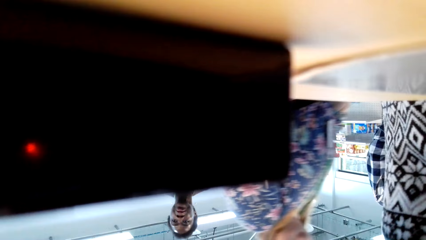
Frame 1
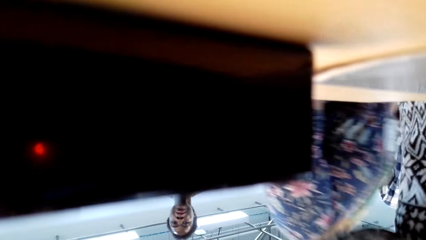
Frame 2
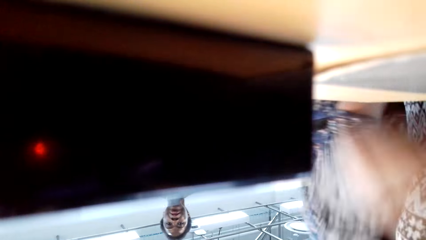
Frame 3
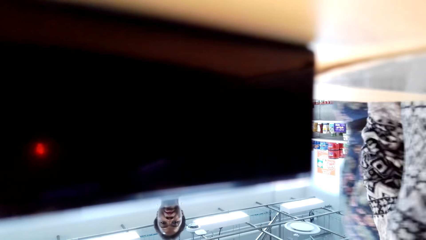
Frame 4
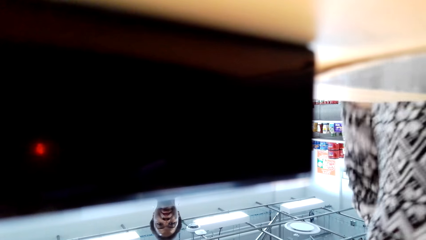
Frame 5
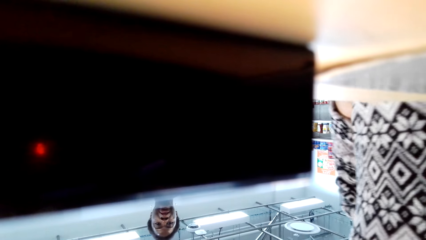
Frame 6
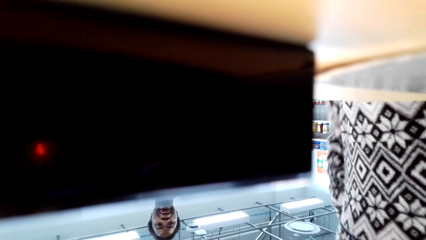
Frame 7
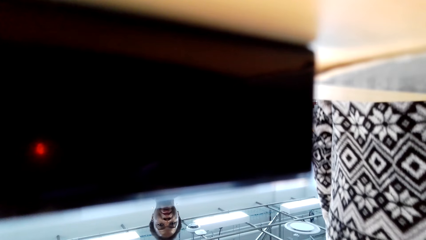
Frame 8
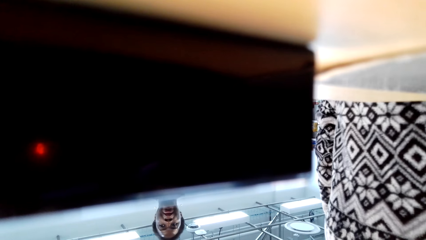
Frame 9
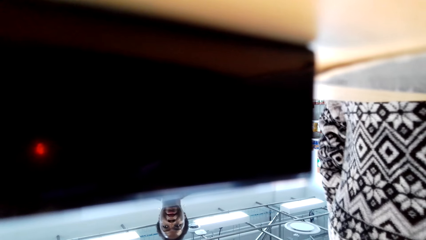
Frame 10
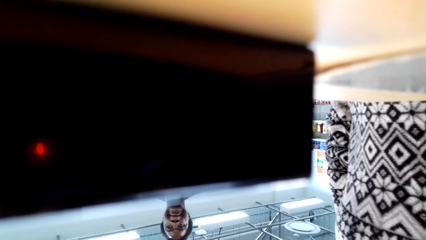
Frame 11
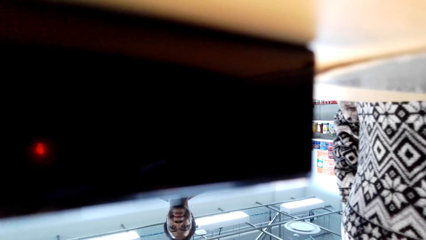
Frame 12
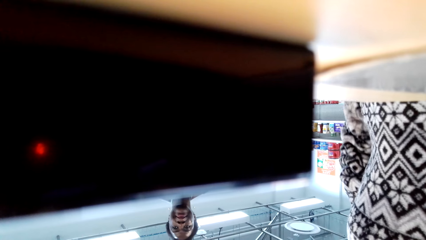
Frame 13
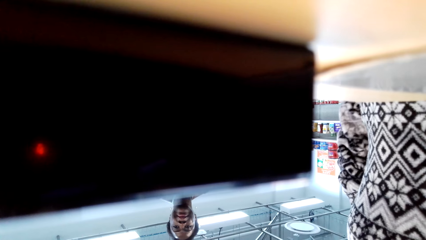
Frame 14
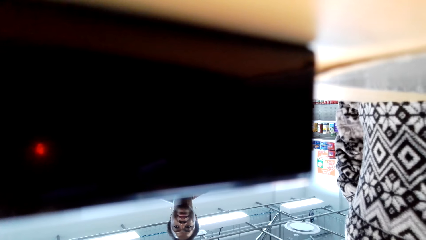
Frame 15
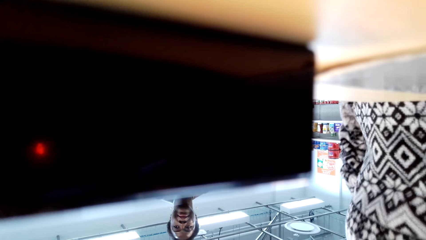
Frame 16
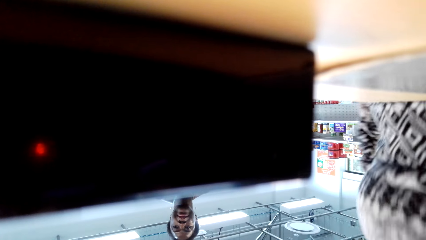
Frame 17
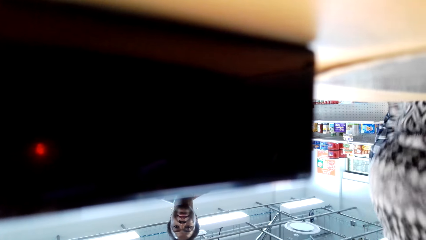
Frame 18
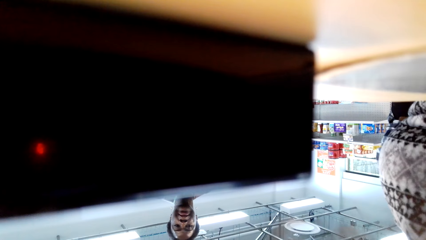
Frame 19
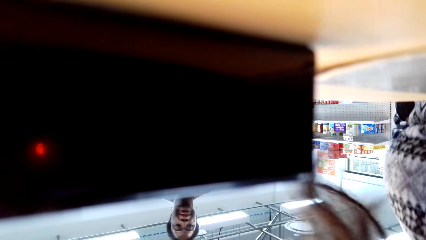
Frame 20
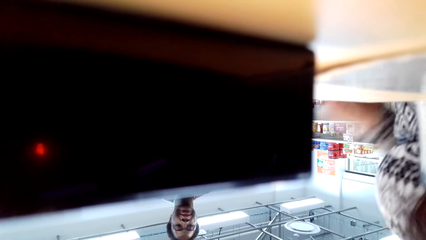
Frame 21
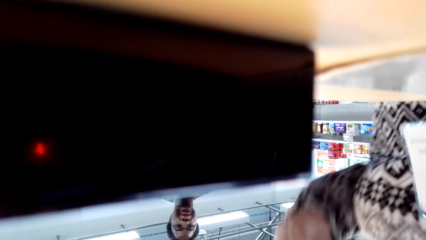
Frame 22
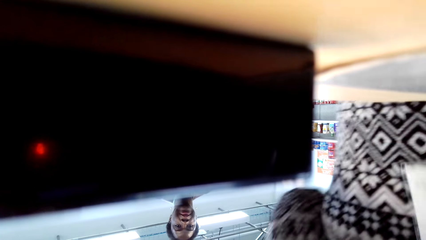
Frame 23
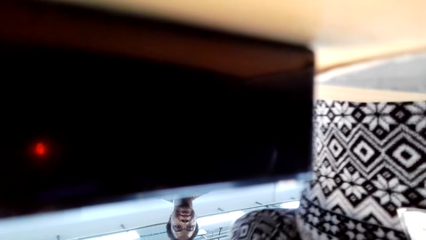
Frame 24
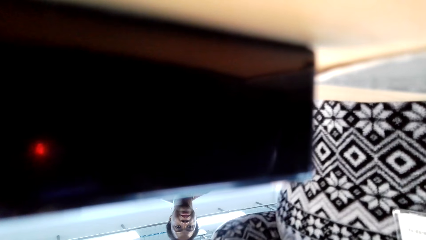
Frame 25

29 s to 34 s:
The camera wearer puts the camera on the table.

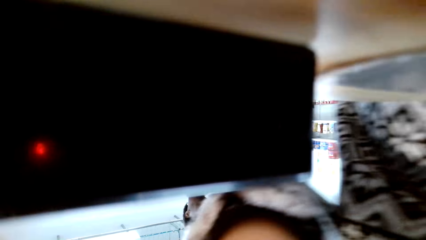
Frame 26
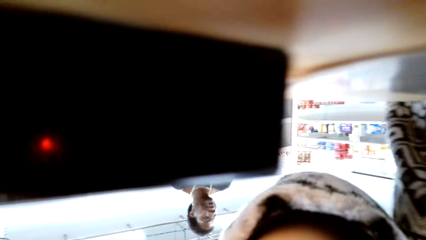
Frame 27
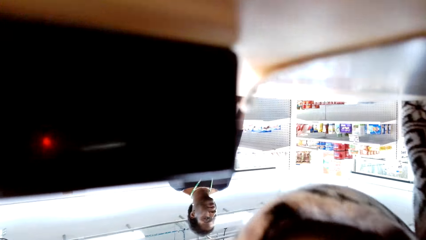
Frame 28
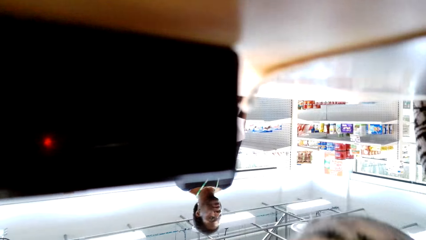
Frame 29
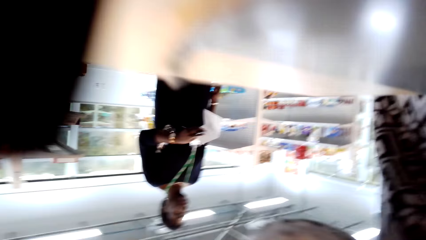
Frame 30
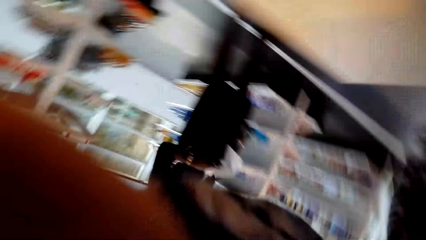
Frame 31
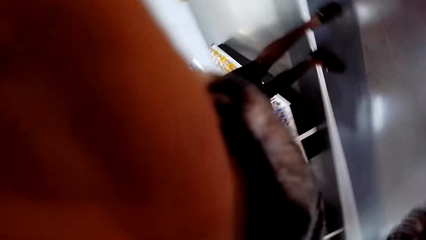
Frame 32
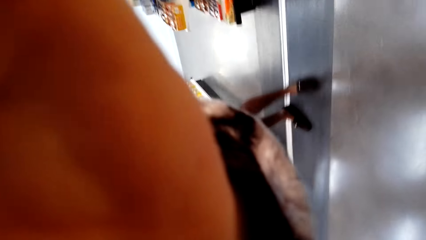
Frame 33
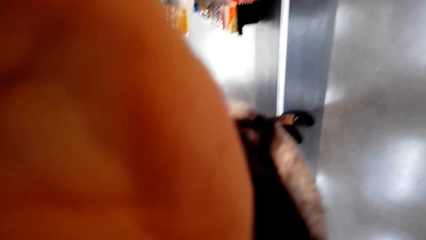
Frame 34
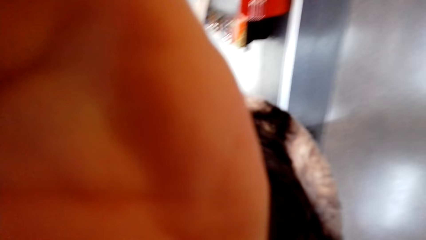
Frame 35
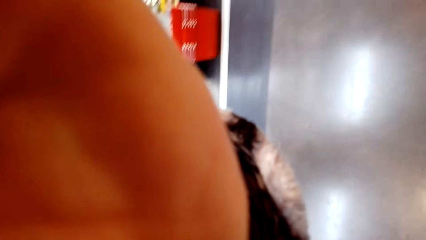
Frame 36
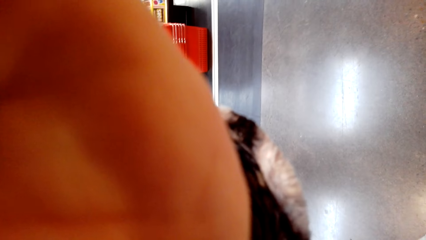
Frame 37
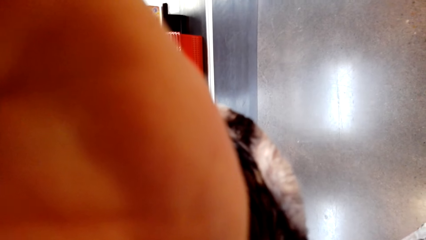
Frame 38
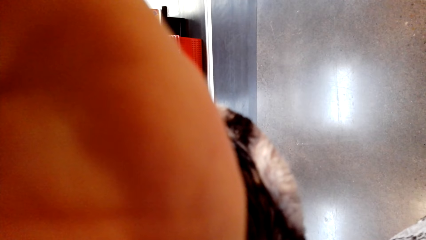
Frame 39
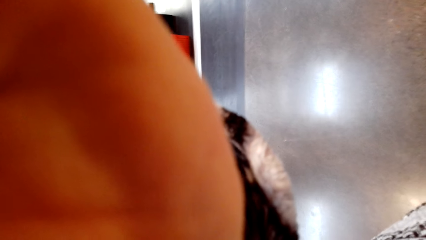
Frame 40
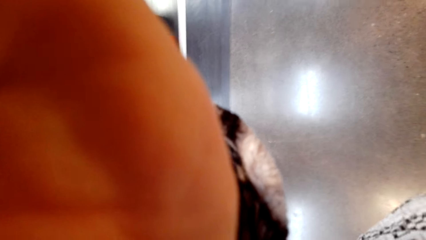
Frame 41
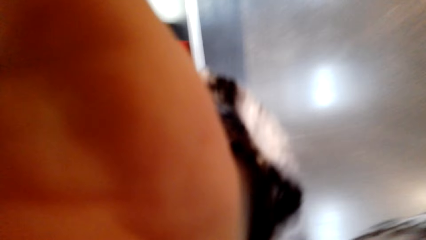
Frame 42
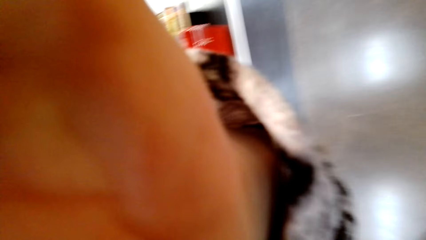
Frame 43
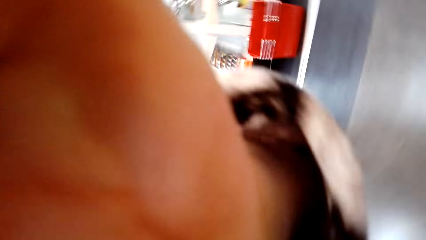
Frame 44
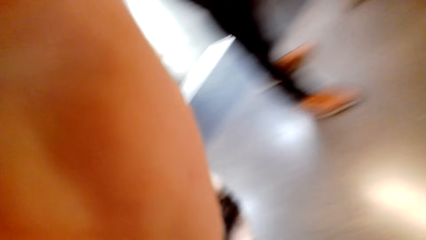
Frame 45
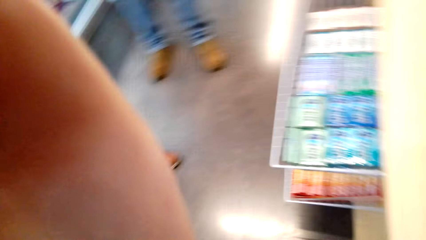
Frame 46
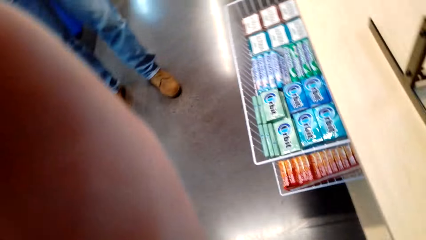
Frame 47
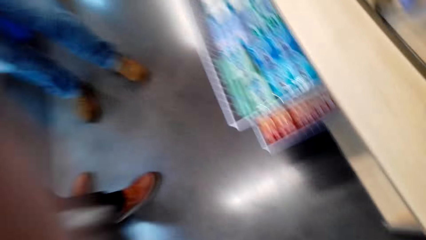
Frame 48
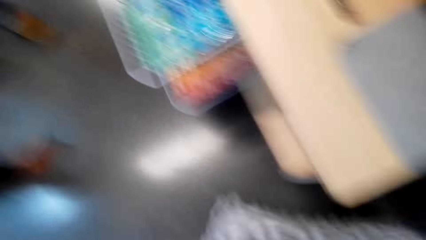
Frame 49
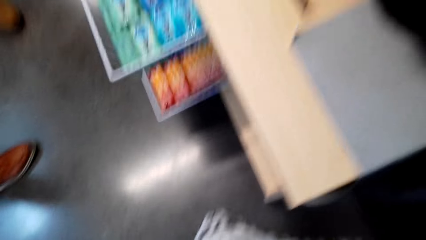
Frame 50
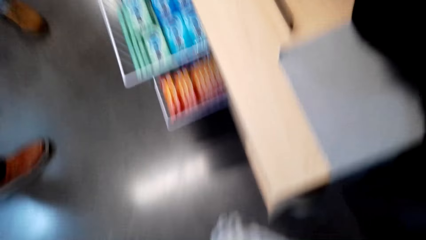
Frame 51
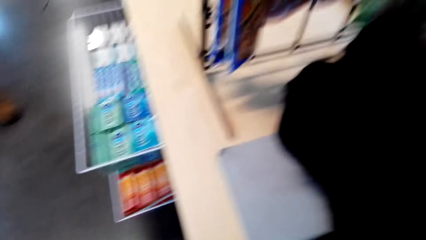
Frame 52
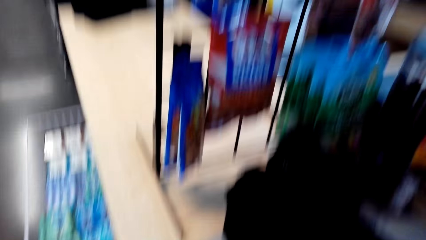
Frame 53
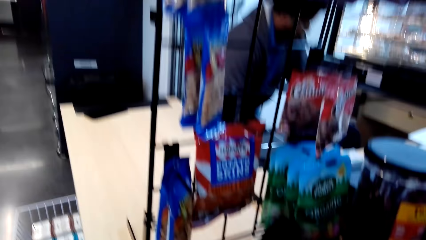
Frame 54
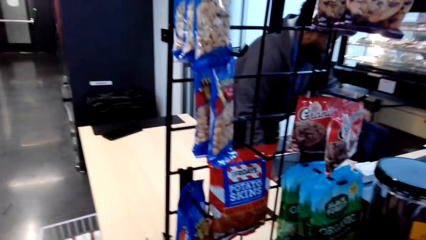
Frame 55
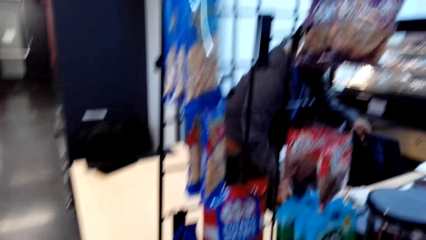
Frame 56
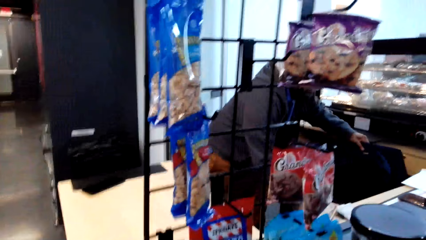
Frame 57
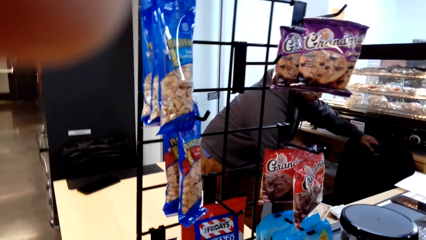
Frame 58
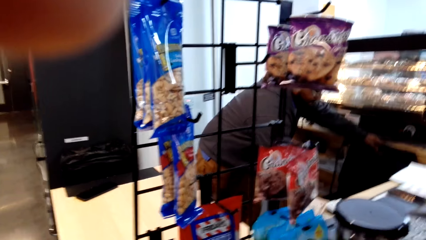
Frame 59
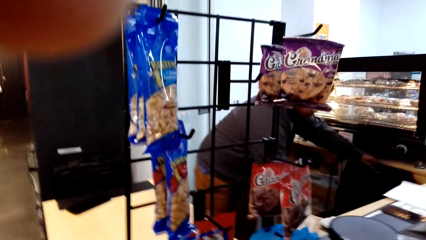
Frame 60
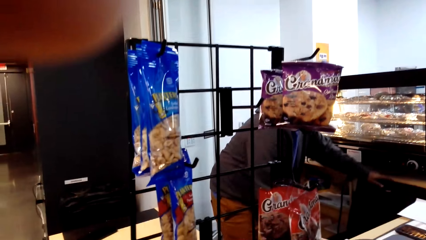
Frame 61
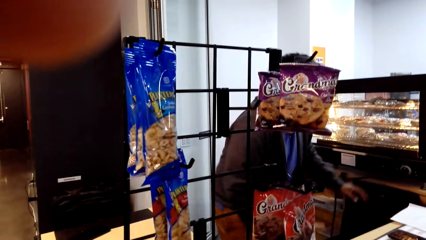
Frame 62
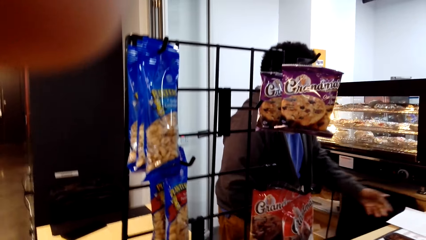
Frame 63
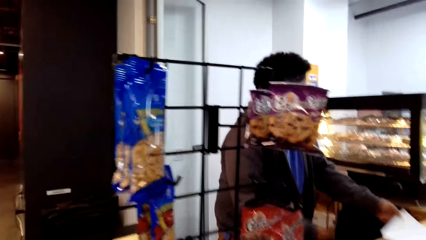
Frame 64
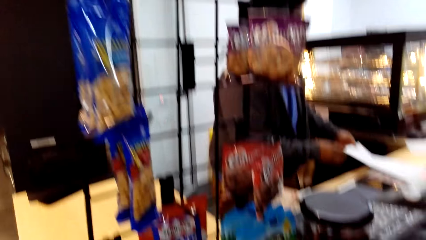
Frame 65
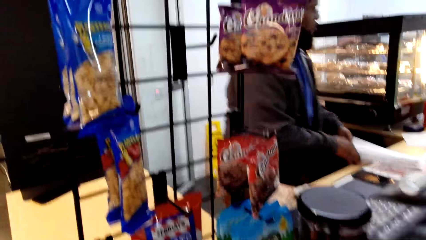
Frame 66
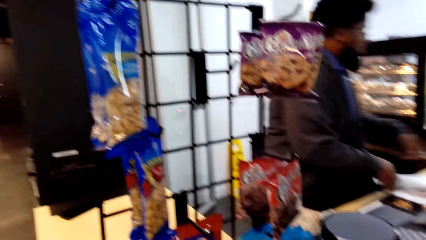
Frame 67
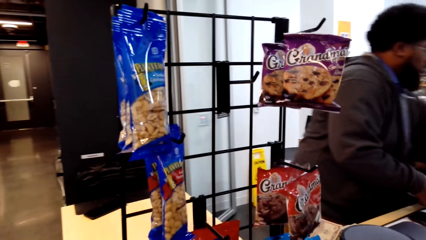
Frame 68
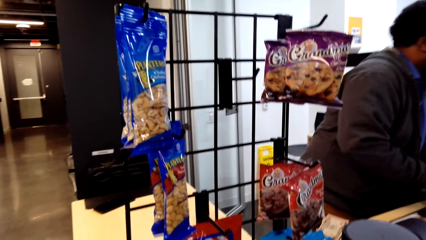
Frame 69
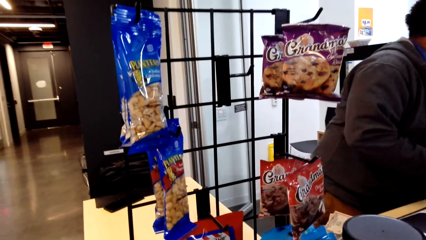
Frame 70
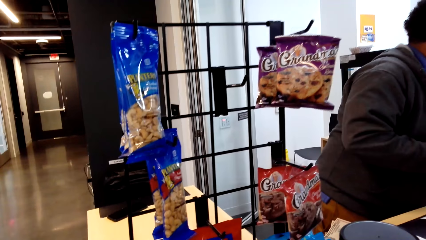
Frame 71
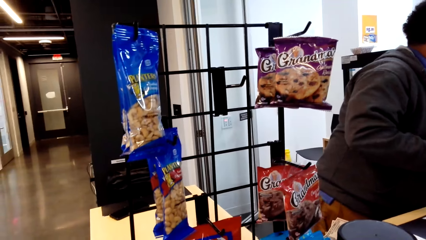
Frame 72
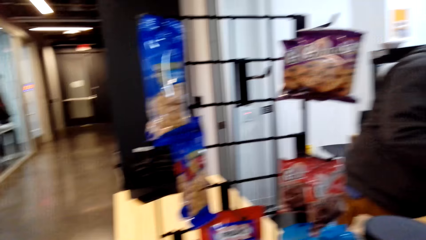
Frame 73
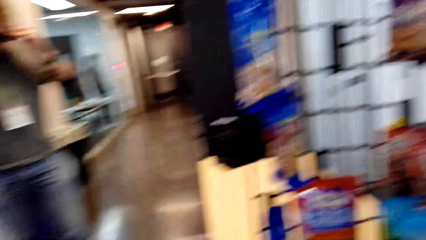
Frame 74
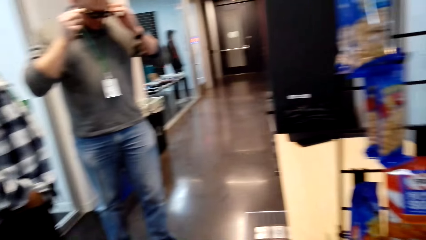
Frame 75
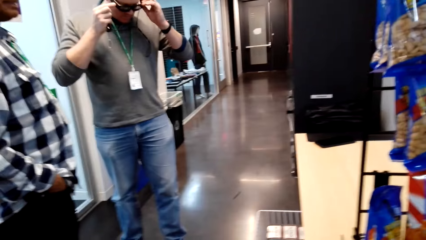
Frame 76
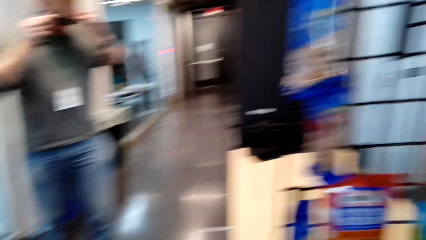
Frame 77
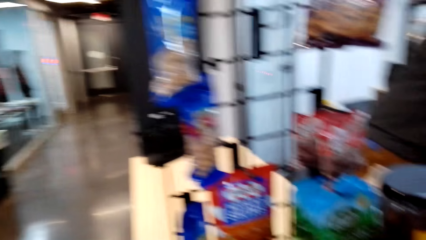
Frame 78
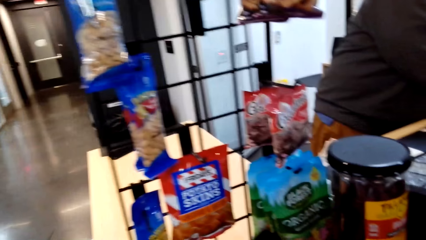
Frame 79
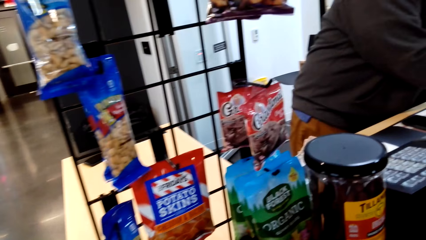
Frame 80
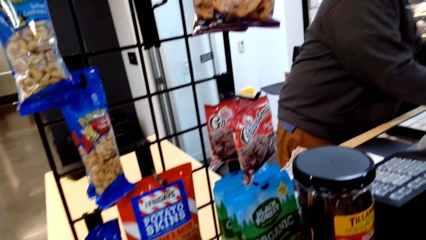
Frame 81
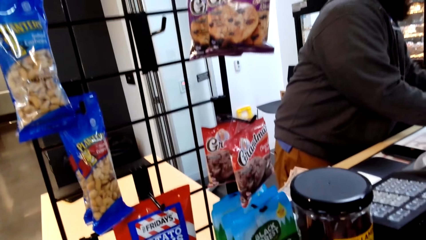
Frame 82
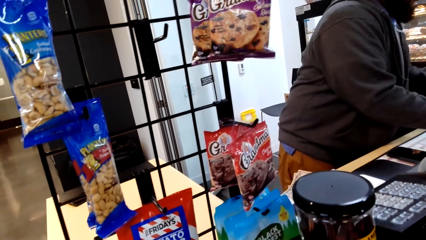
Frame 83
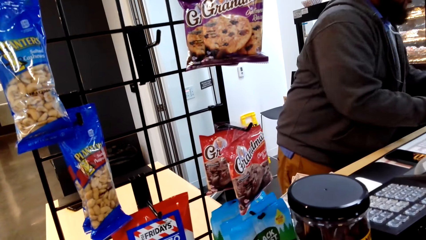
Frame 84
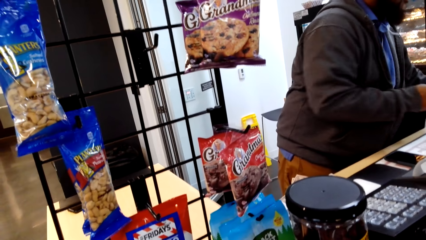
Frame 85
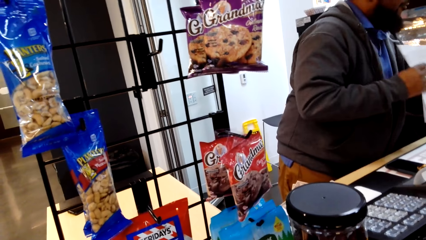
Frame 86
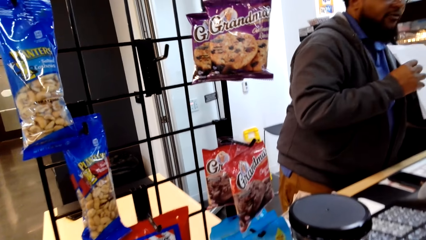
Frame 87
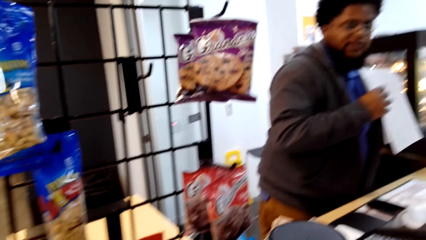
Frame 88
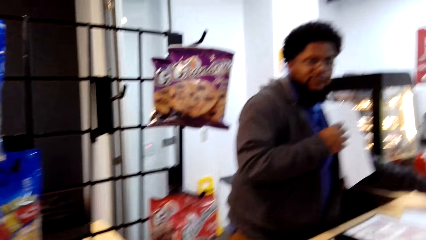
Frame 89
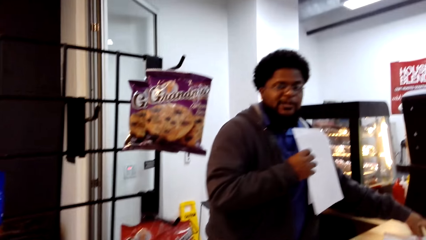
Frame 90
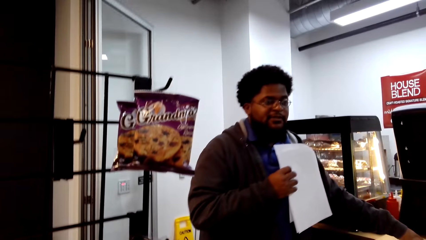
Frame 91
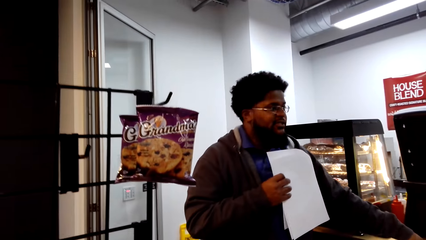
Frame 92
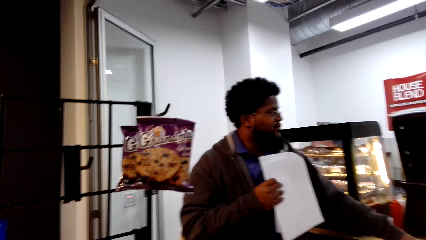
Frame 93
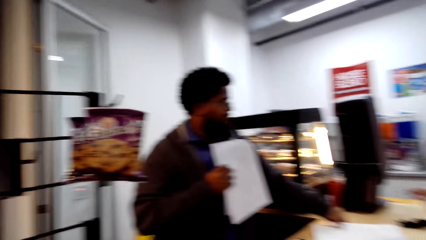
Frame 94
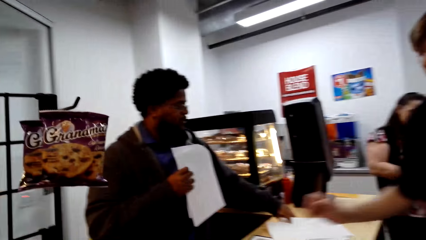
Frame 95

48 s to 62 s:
The camera wearer picks up the camera. They look around. They look around the supermarket. A man holds a paper.
